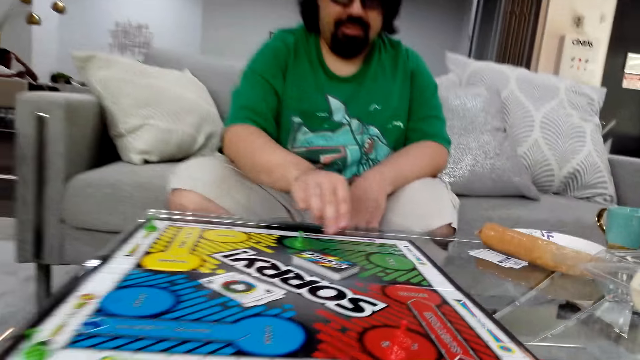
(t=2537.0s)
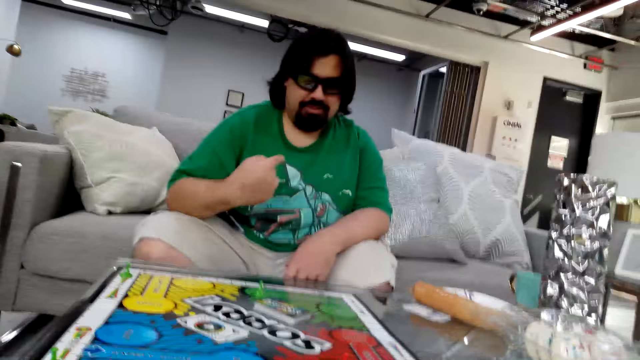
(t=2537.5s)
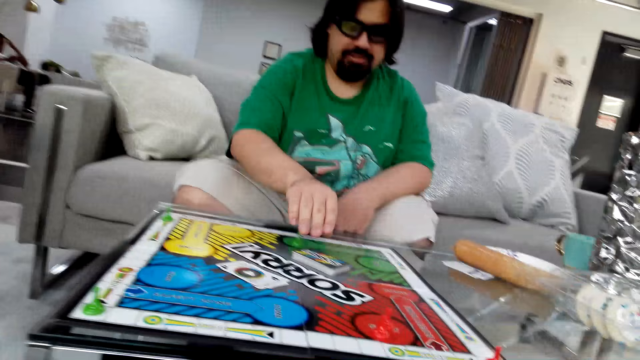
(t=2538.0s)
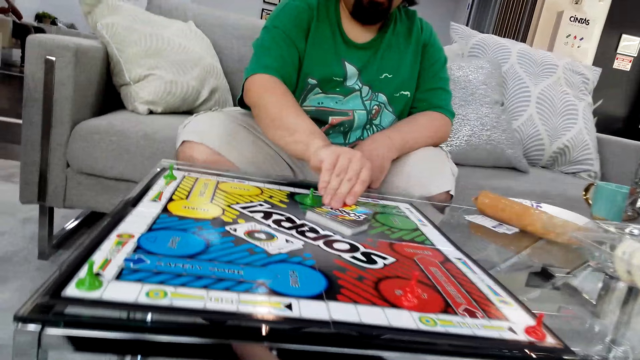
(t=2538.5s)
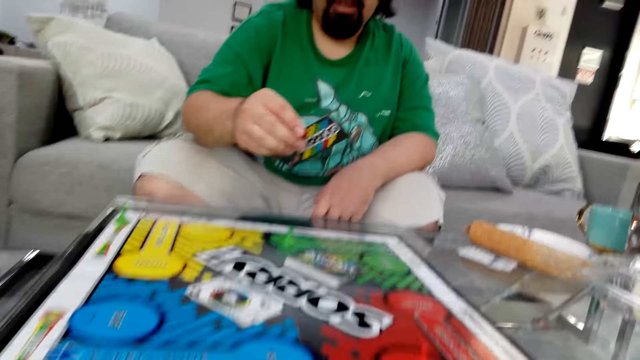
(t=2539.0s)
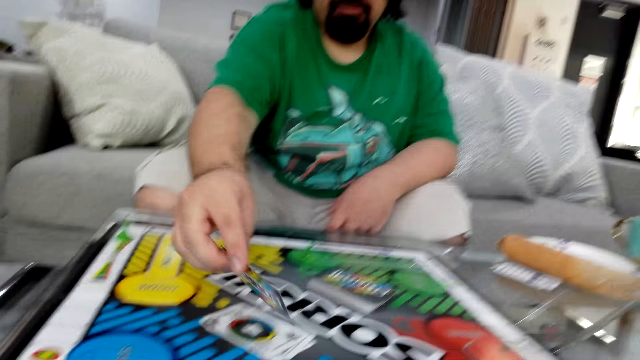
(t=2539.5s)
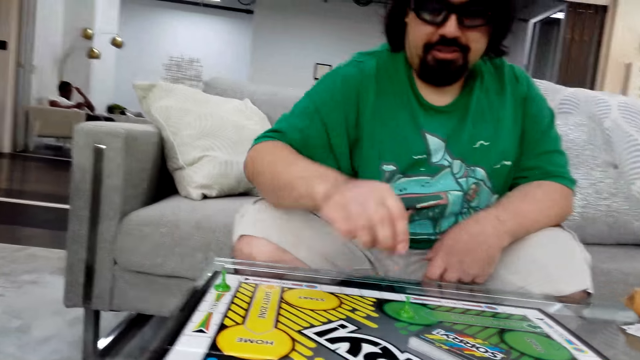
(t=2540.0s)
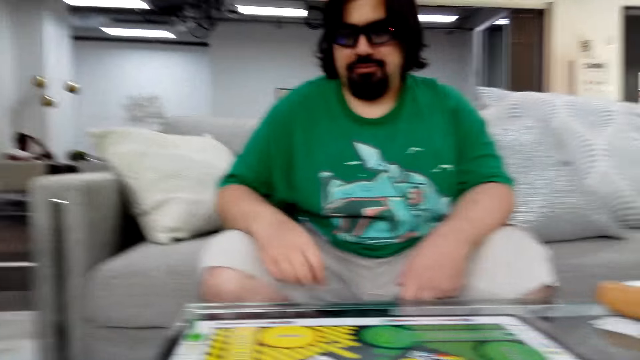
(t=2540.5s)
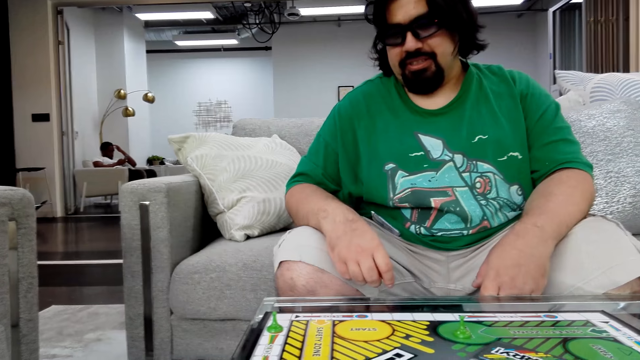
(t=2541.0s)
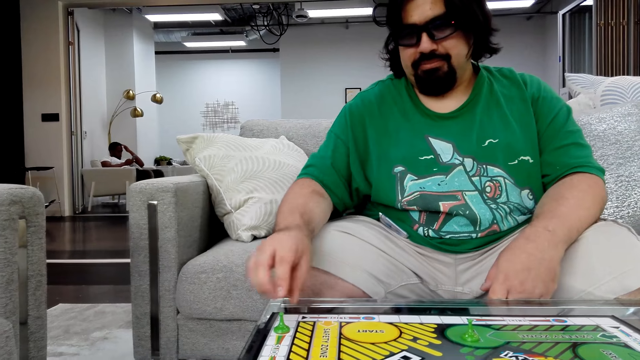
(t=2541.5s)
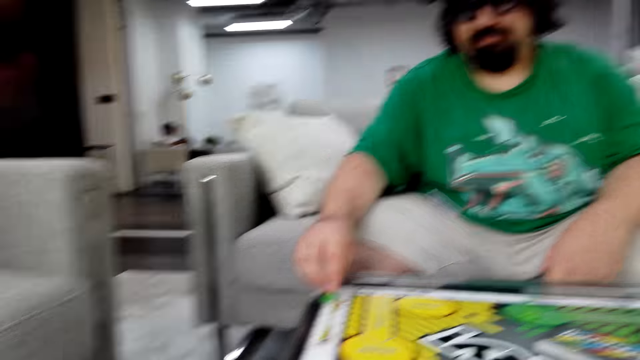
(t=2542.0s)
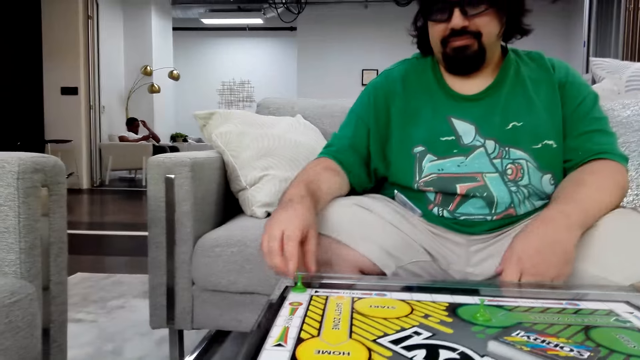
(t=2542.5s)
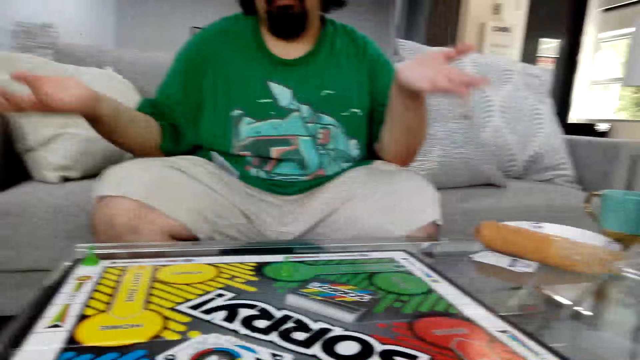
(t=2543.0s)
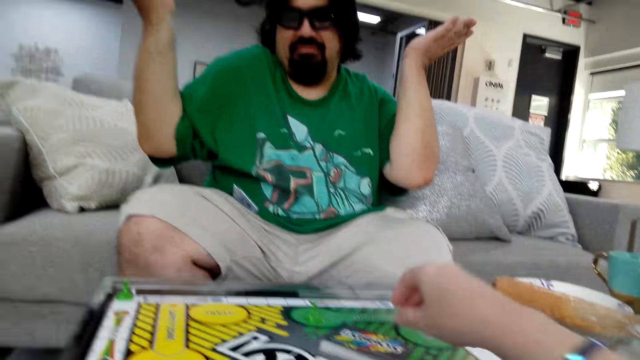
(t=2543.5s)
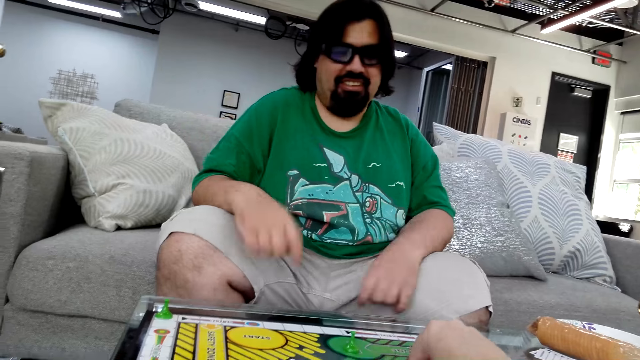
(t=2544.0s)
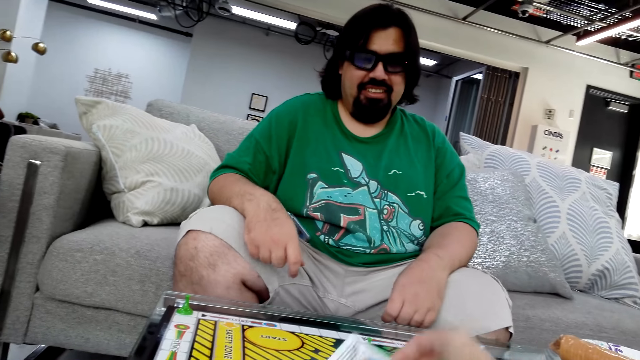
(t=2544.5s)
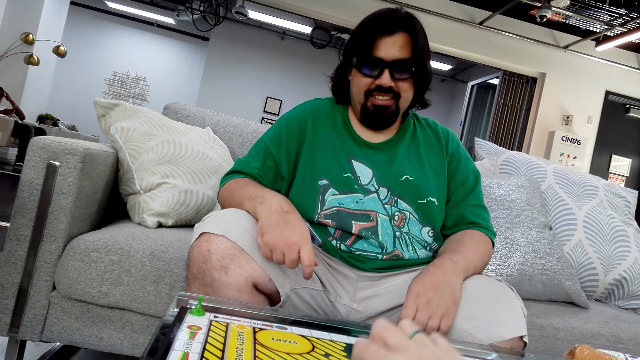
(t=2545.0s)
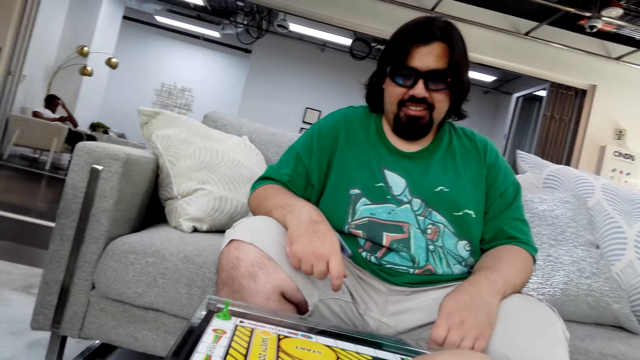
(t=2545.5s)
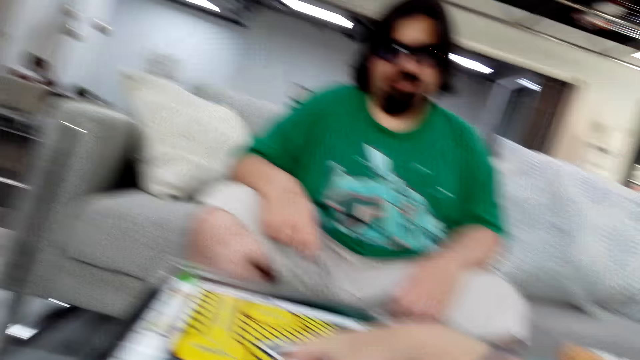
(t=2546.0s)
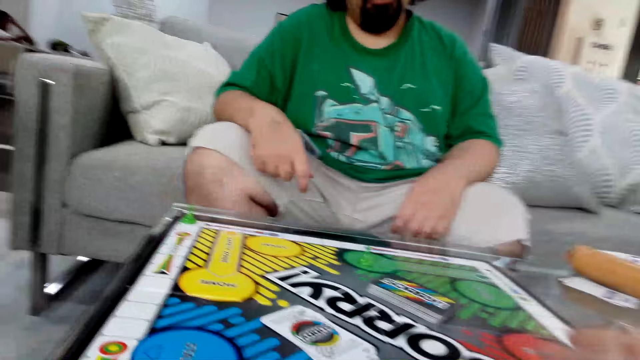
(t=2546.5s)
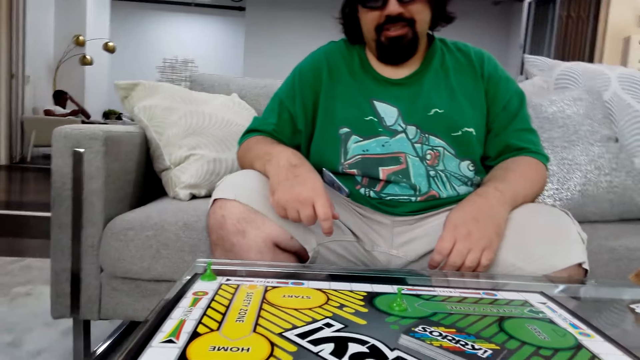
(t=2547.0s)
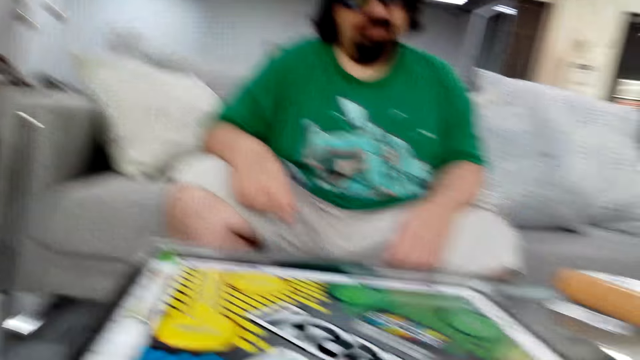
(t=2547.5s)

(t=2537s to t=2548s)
A man plays the Sorry game. He picks up a poker card with his right hand, puts the poker card on the table and moves the board game piece on the table. The camera wearer plays the Sorry game.

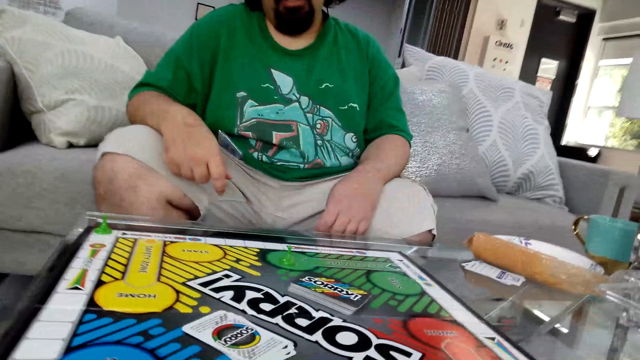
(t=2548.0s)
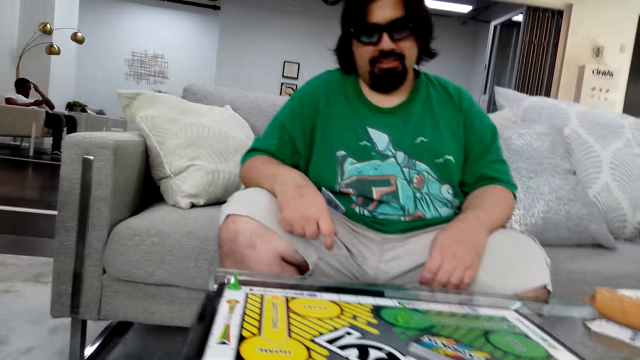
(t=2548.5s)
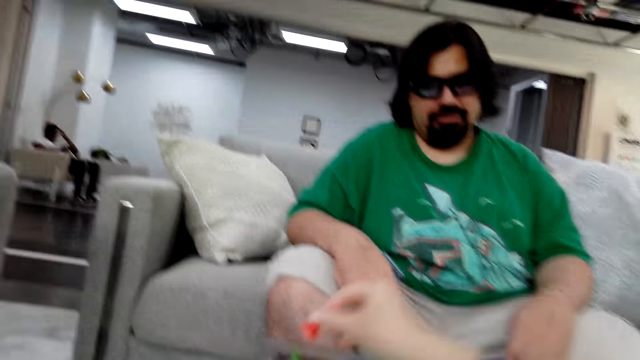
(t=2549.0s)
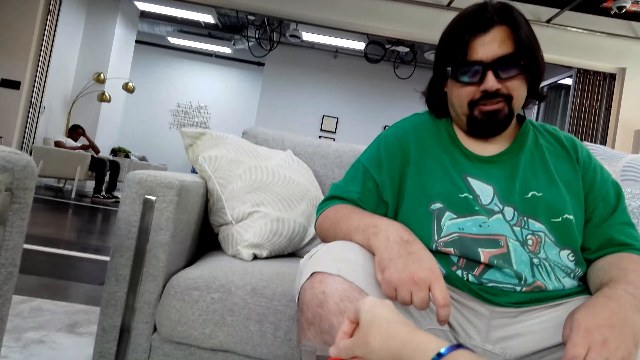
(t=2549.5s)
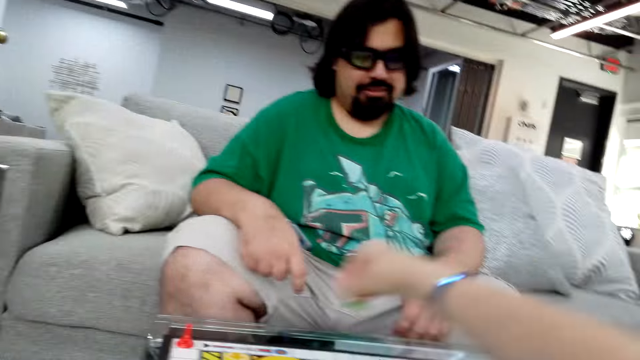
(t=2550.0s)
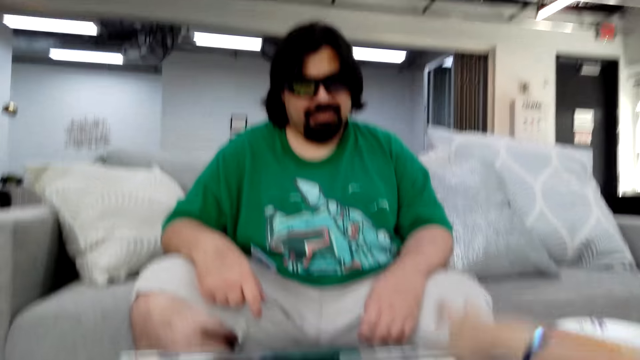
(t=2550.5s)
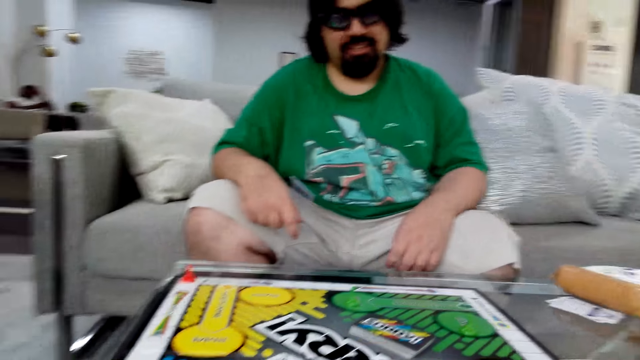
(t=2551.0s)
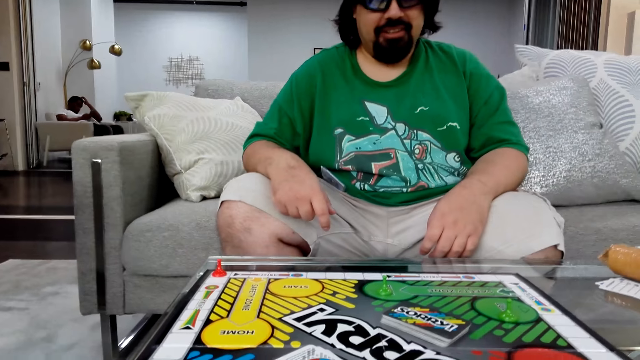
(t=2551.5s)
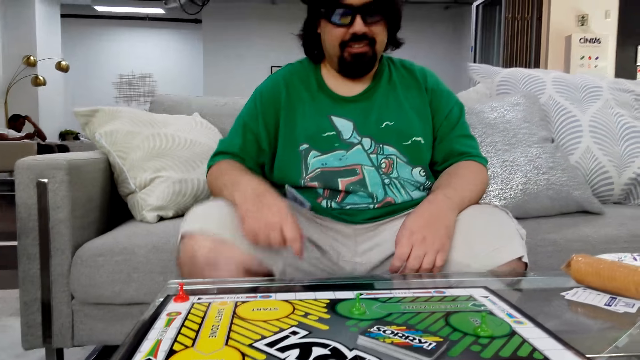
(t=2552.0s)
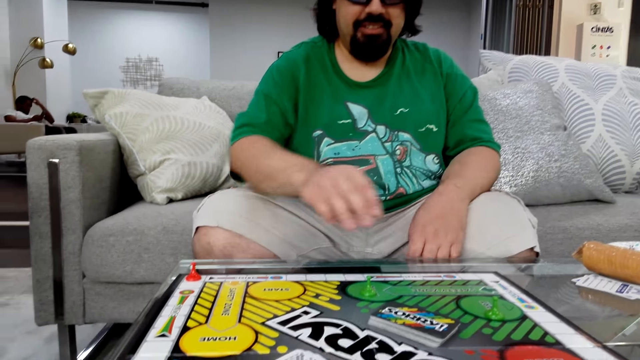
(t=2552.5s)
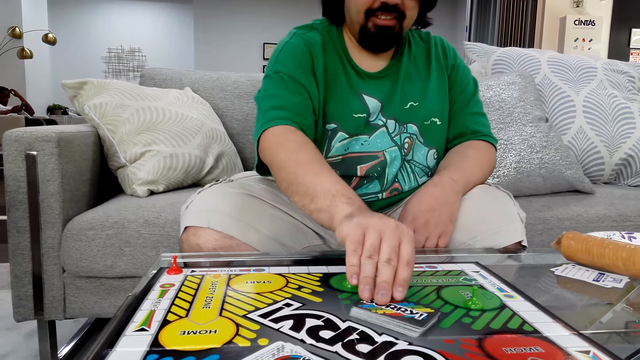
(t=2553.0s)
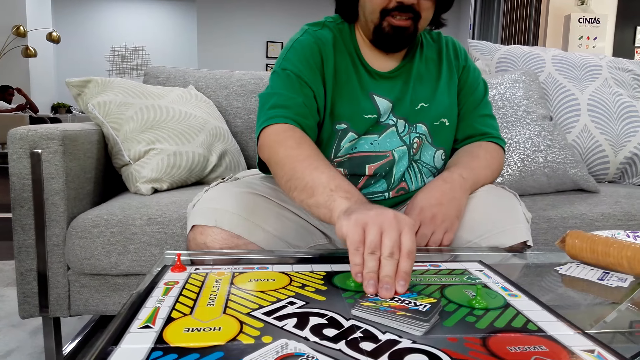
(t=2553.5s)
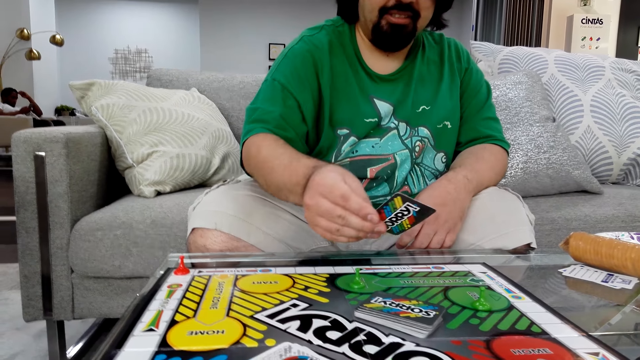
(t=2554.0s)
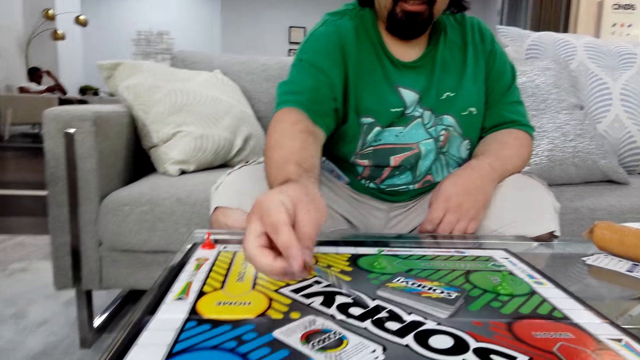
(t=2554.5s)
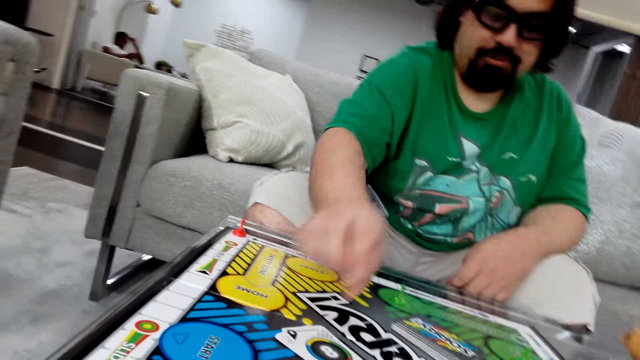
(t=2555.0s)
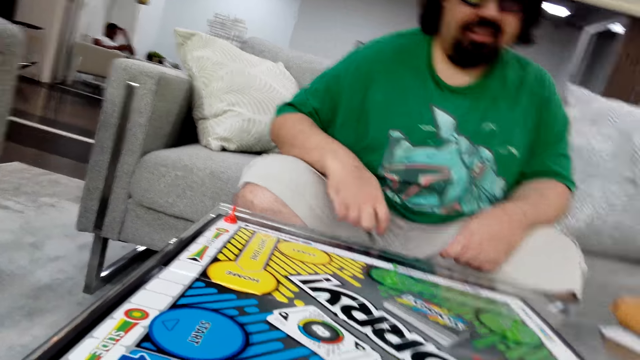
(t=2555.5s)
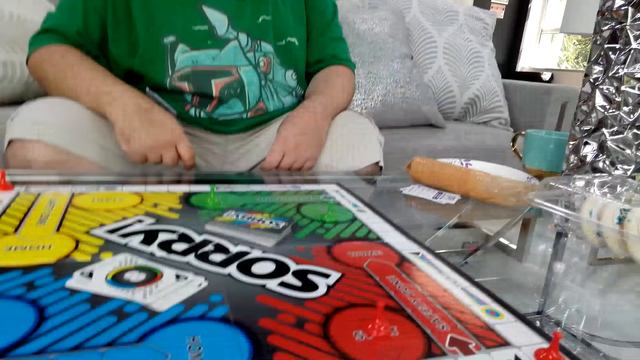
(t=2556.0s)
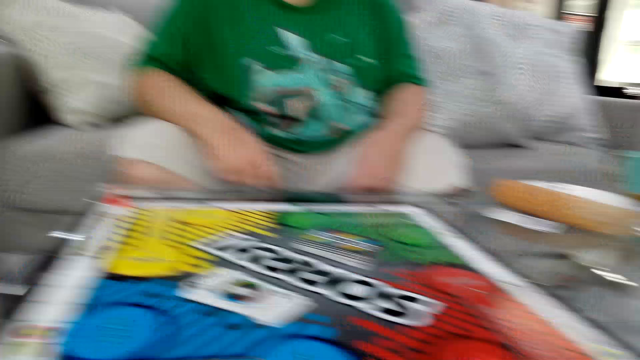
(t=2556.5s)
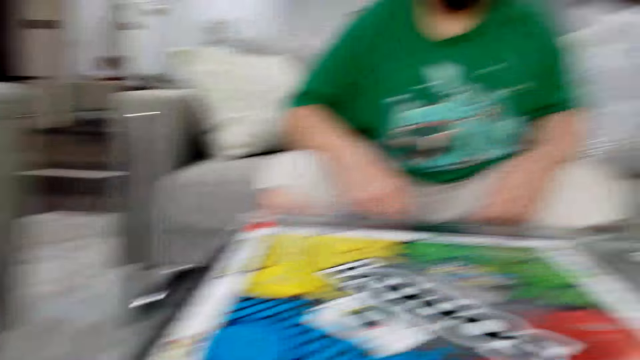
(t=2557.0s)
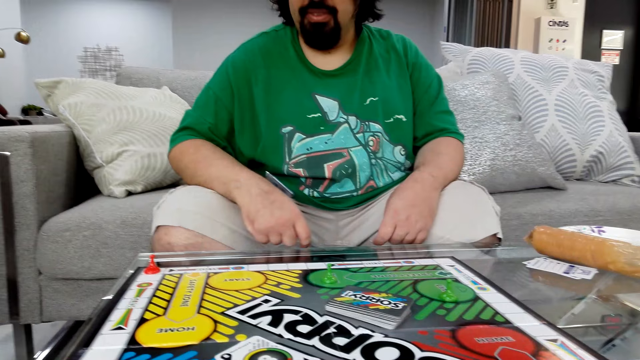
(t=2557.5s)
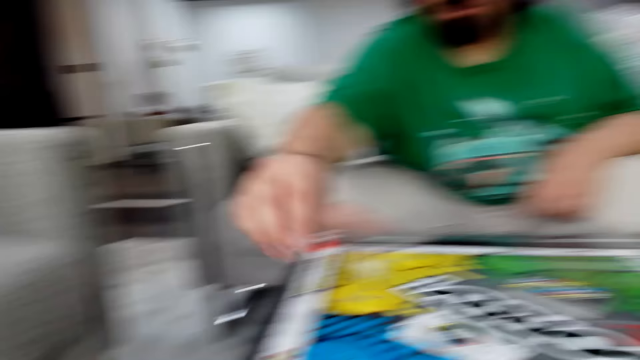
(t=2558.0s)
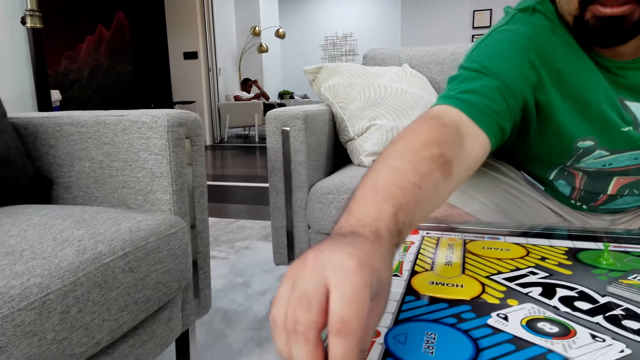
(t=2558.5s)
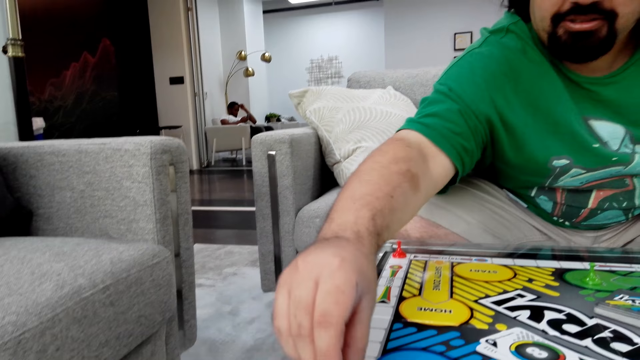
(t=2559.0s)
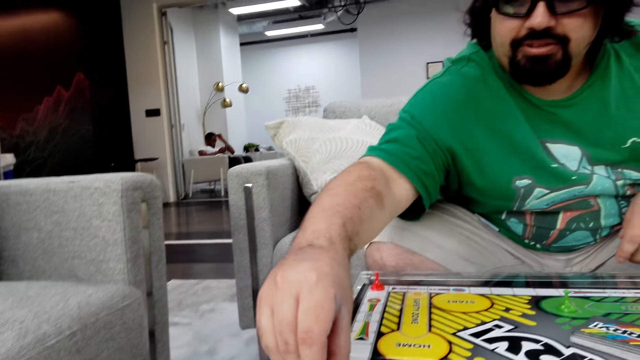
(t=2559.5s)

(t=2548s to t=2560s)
The camera wearer moves the board game piece on the table. A man plays the Sorry game. He picks up a poker card with his right hand.
